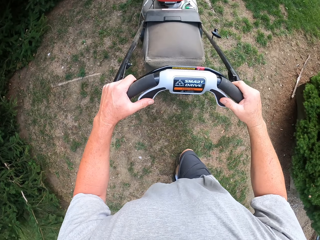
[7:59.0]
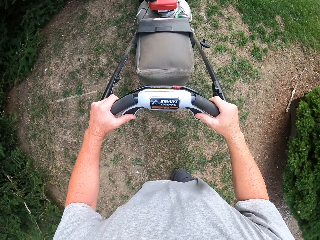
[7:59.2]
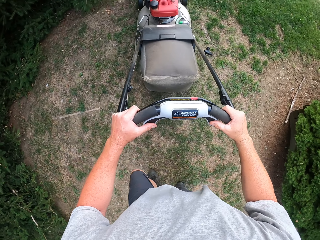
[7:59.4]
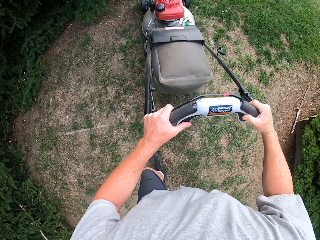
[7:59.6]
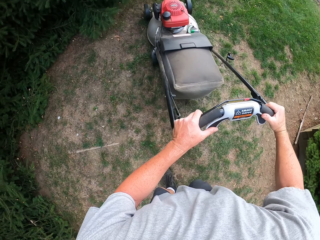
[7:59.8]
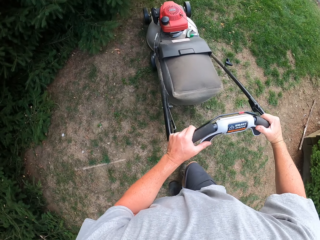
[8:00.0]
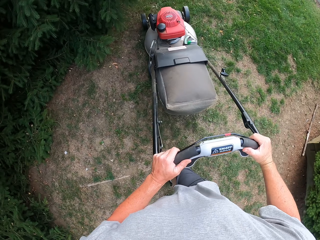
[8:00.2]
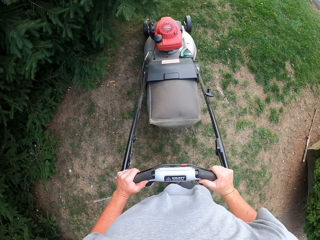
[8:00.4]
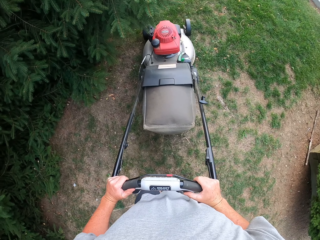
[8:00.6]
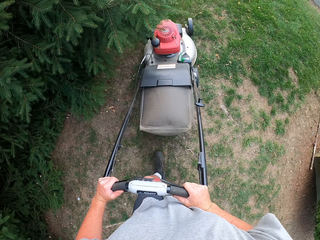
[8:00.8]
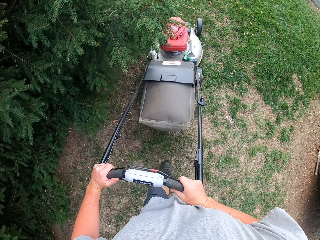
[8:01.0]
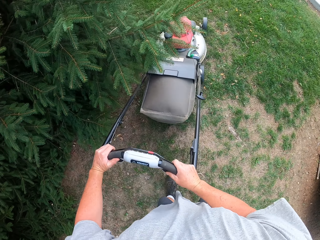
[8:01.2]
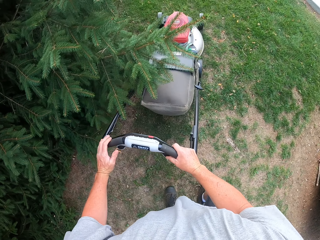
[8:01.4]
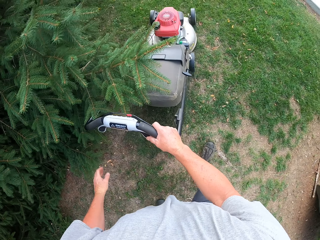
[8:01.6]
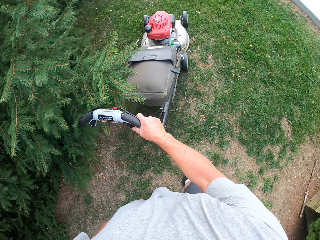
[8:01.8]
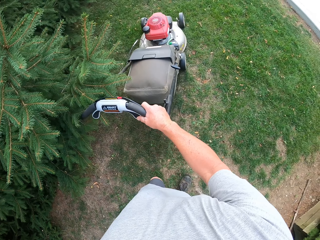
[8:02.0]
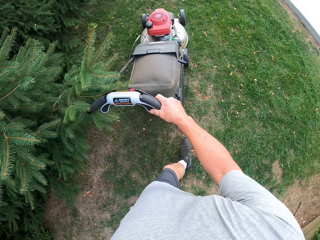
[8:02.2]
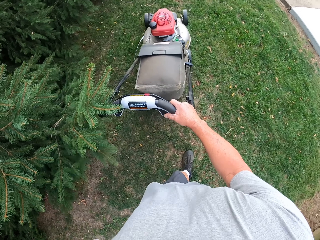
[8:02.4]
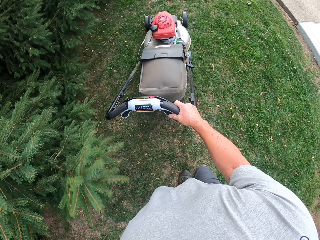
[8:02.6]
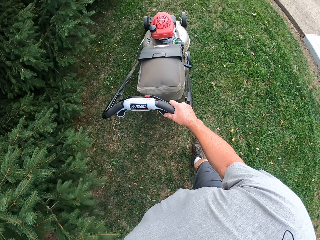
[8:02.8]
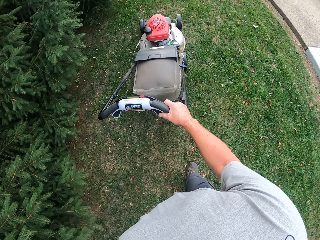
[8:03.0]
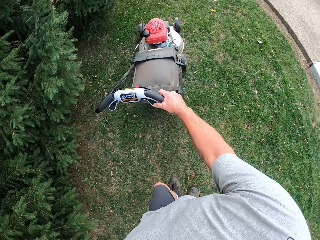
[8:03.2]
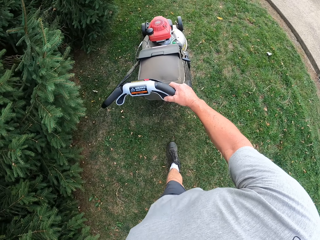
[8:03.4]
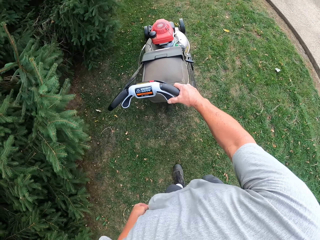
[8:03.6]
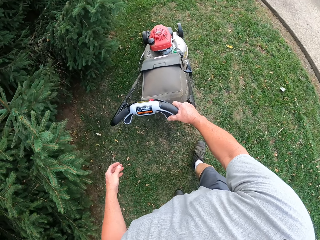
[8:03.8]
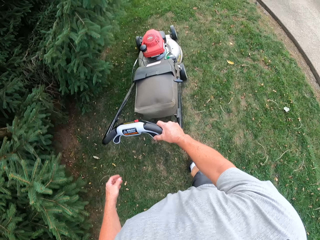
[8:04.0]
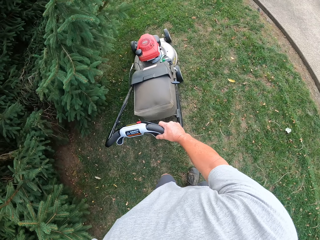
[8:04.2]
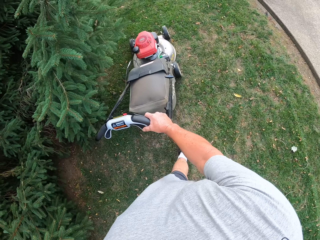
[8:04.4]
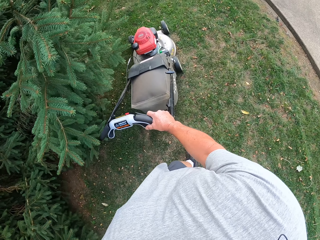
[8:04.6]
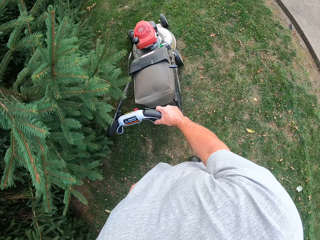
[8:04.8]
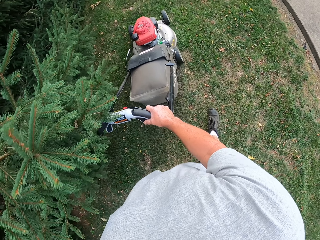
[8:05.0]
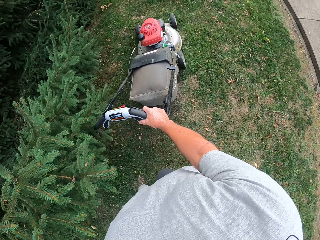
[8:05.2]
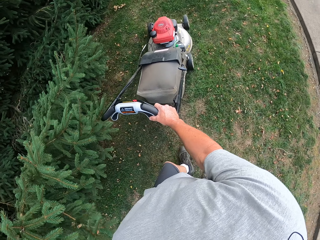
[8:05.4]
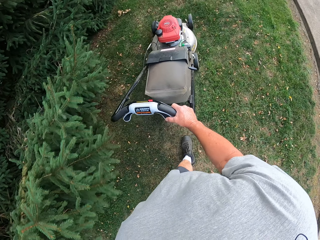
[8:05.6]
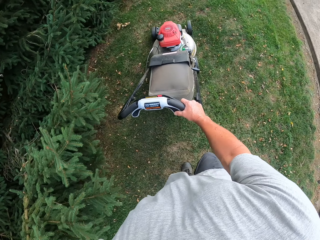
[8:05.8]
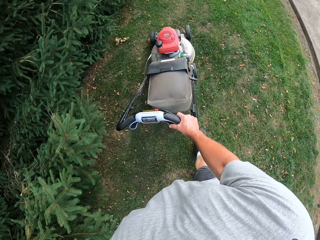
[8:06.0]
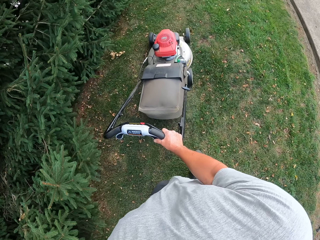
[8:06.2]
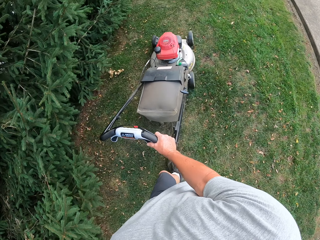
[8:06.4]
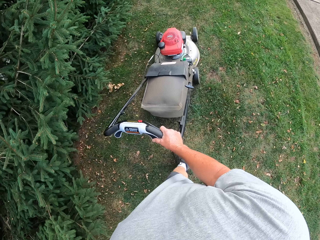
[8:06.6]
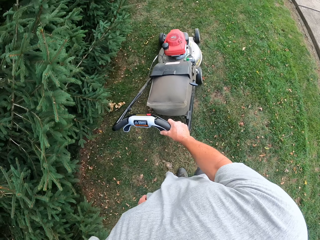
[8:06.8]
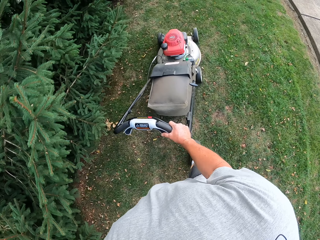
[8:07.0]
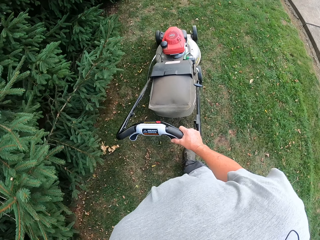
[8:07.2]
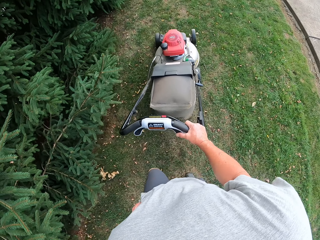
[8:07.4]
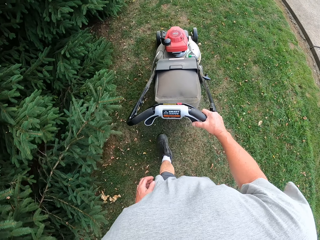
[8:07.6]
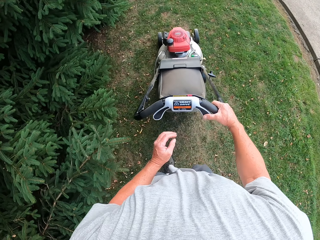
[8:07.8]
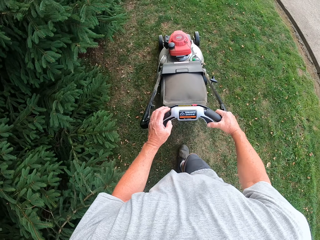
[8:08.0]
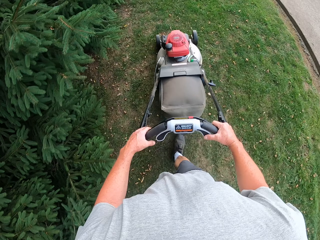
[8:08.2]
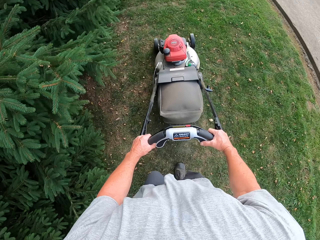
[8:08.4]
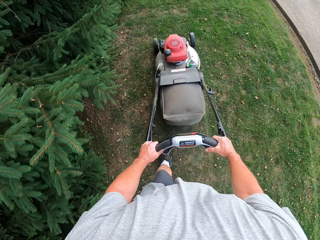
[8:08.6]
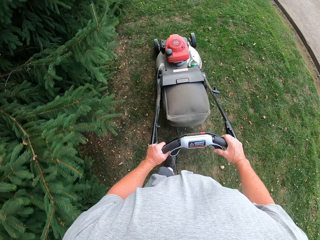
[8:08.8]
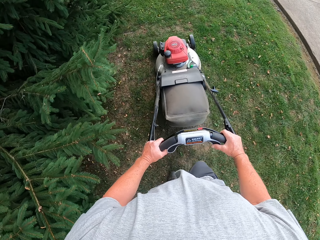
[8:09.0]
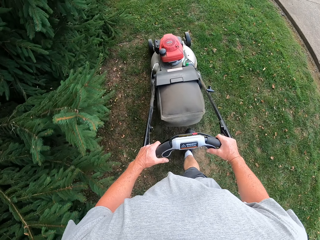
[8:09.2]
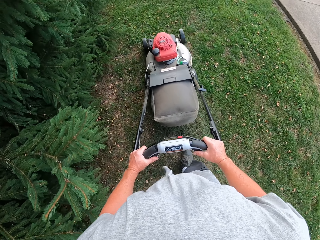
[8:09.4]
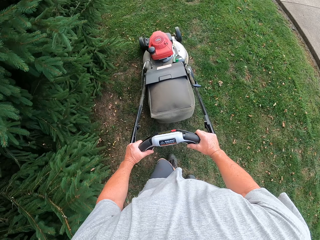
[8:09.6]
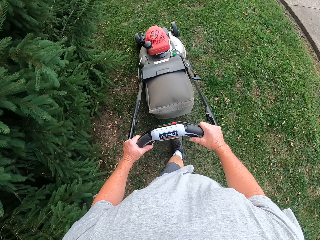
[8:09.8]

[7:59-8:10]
The camera wearer mows the lawn with a lawnmower.

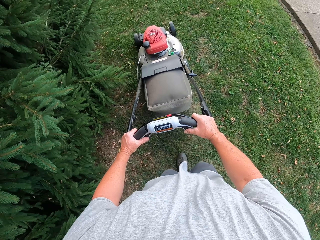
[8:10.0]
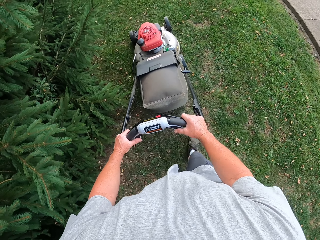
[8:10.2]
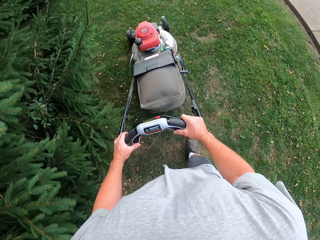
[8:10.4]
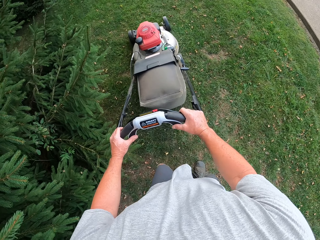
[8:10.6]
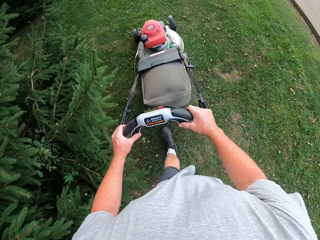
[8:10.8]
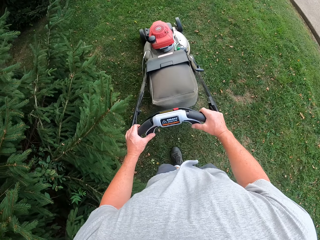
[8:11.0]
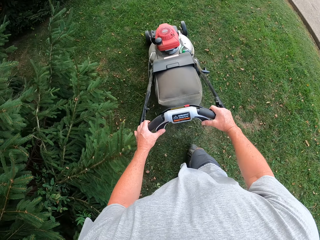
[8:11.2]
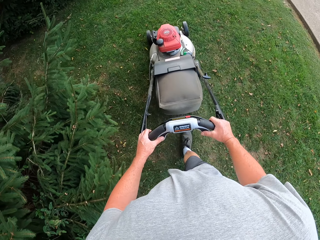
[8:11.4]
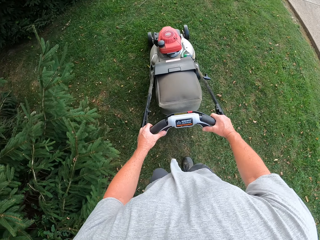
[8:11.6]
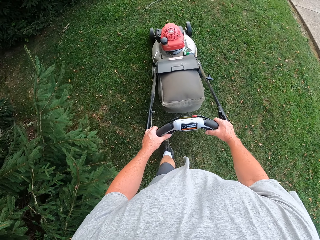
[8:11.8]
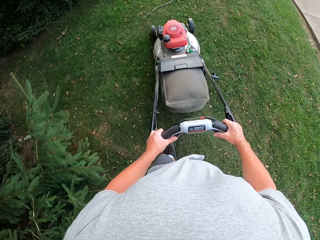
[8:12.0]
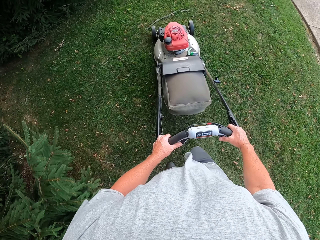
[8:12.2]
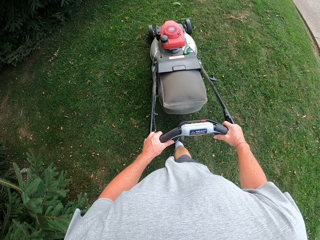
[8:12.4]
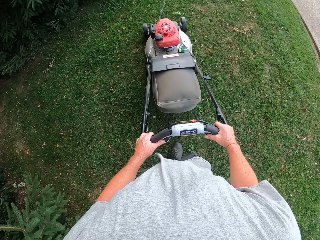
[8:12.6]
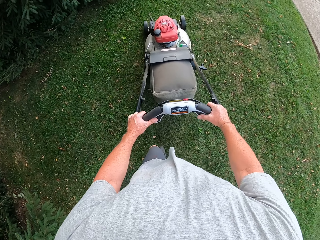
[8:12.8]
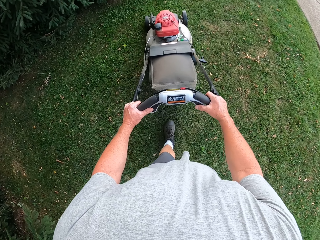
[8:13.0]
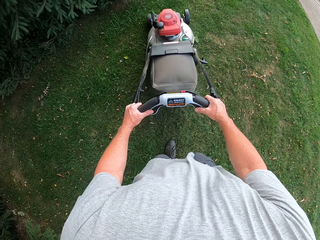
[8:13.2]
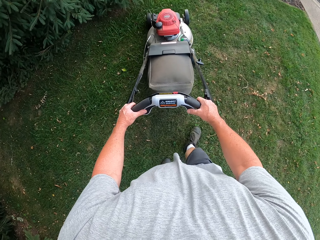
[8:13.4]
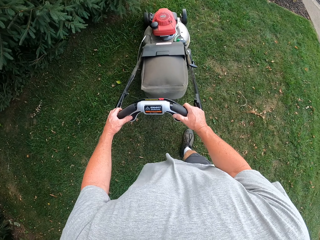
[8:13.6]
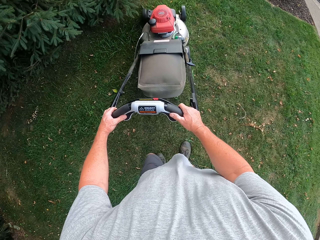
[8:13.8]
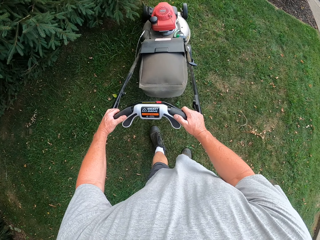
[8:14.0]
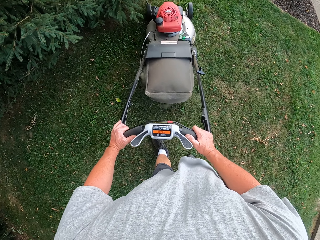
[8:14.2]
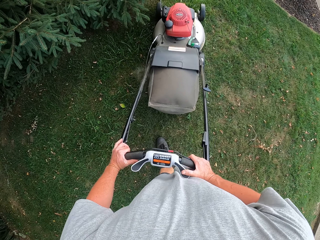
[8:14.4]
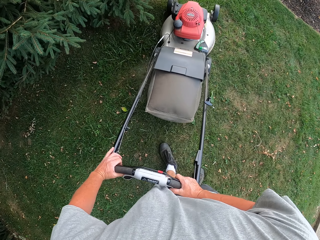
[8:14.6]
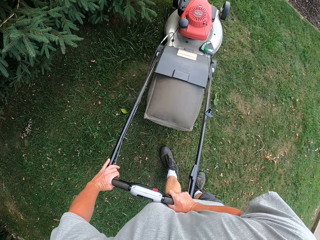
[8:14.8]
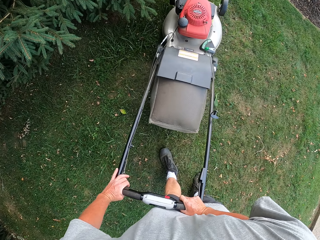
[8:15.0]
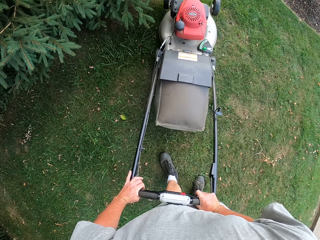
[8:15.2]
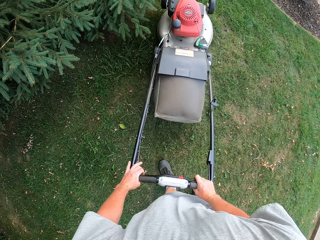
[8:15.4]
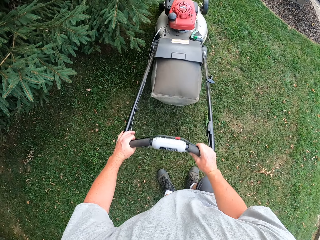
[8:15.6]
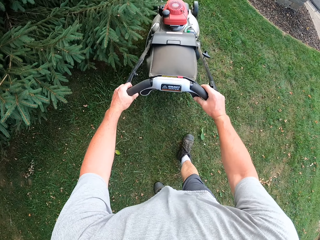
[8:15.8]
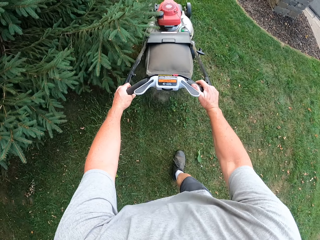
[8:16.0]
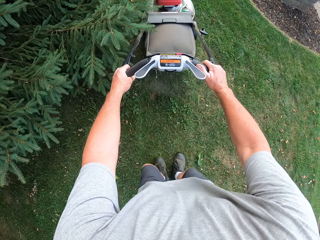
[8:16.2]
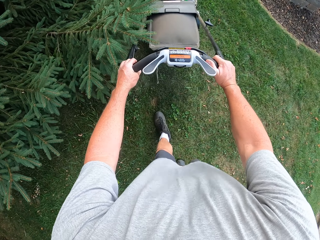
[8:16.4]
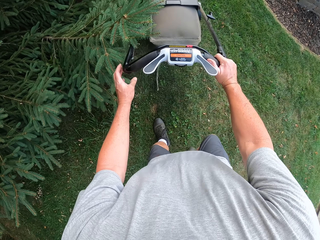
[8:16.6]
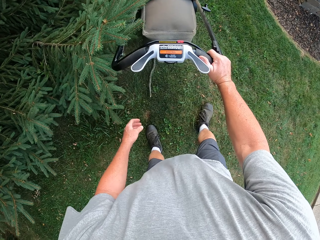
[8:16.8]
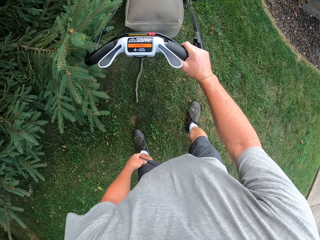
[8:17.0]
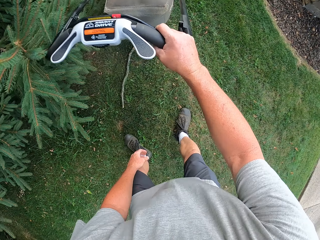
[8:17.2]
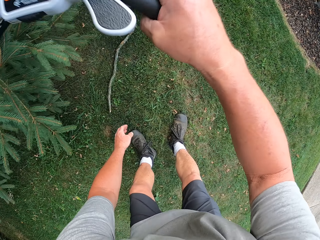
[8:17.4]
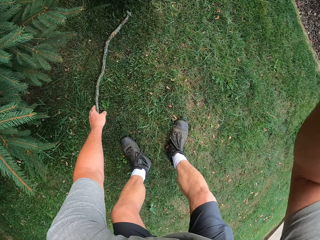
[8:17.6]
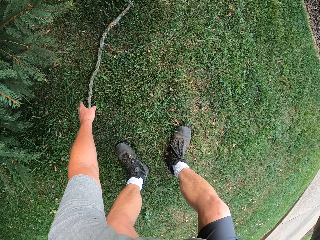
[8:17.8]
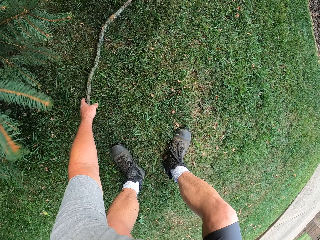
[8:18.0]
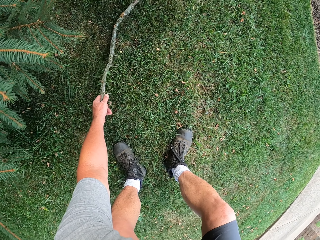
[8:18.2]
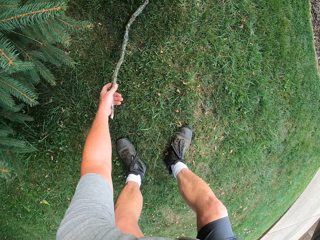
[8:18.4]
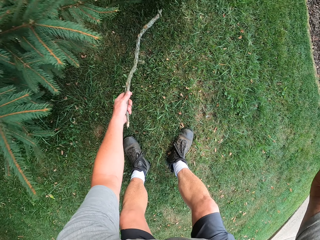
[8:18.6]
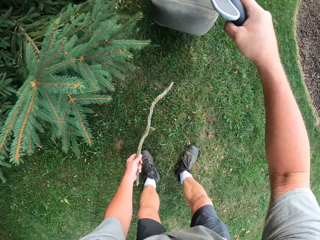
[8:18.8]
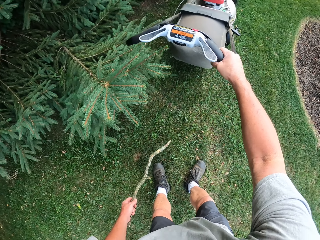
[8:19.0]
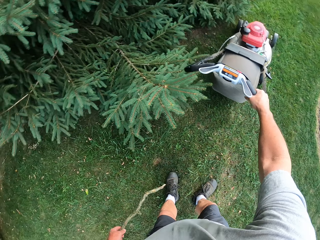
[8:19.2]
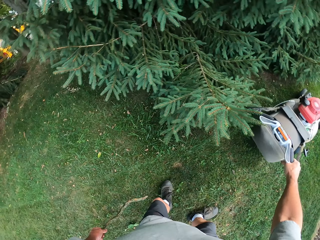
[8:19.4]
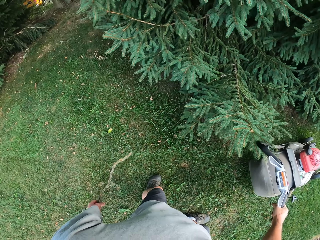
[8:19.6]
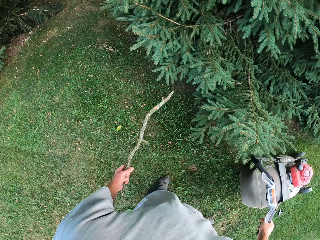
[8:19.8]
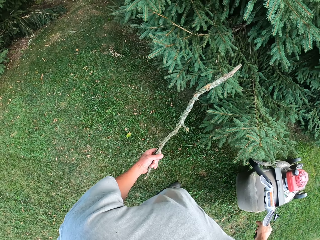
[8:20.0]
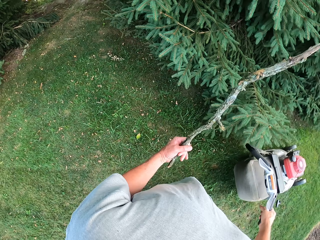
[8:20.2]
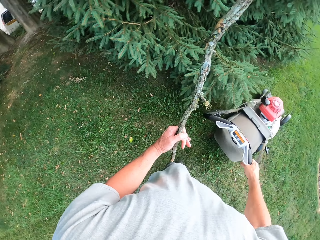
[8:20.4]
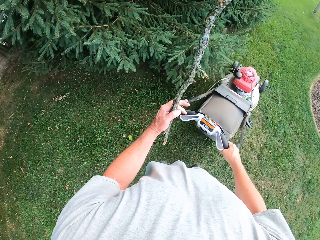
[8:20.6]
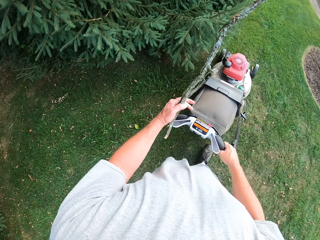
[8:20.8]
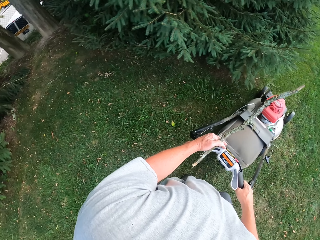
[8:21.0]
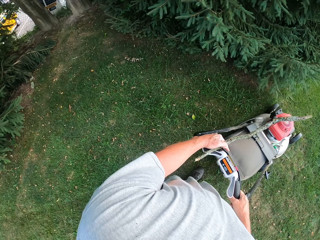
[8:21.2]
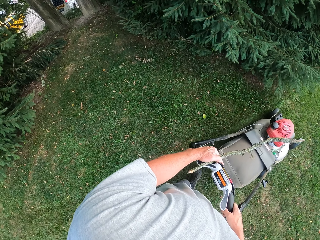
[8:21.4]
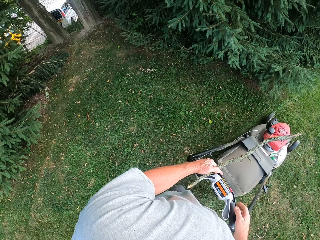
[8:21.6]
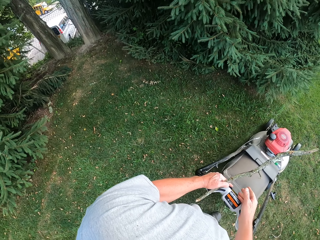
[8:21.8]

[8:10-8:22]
The camera wearer bends downwards. They pick up a stick on the grass. They stand up. They move the lawnmower backwards.
